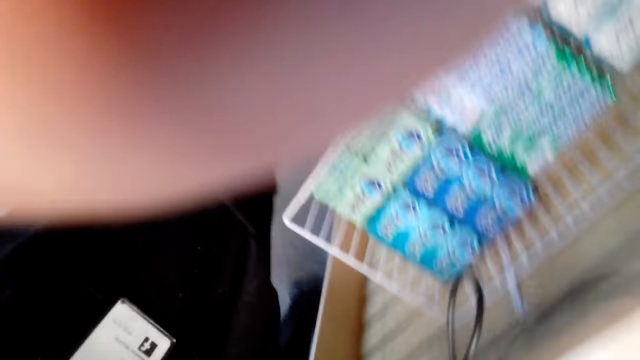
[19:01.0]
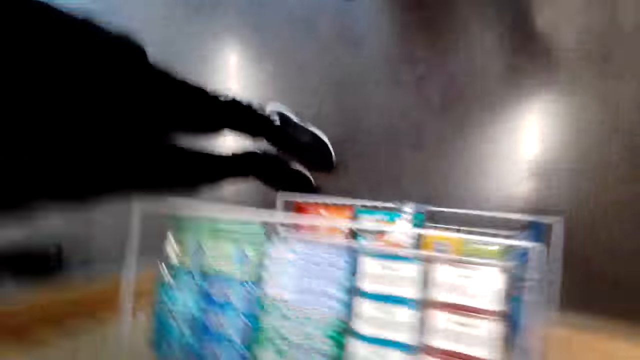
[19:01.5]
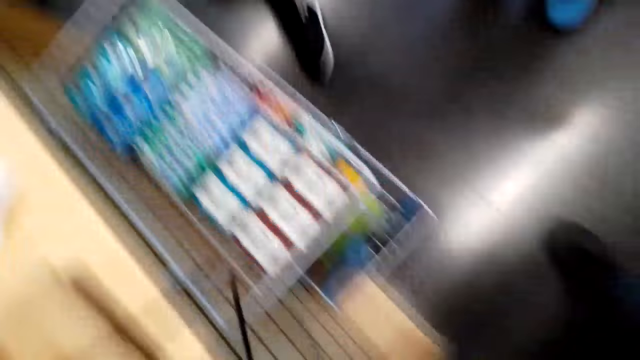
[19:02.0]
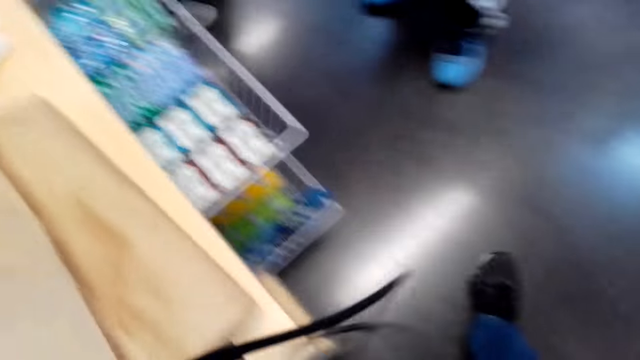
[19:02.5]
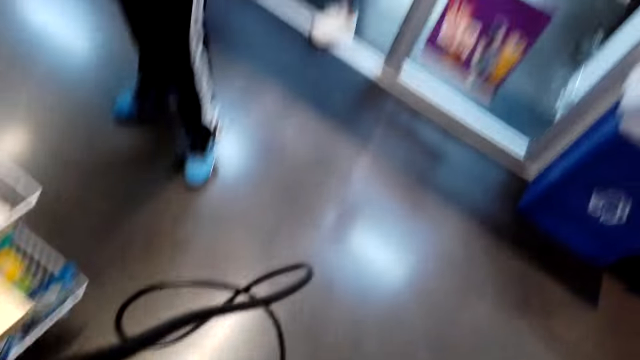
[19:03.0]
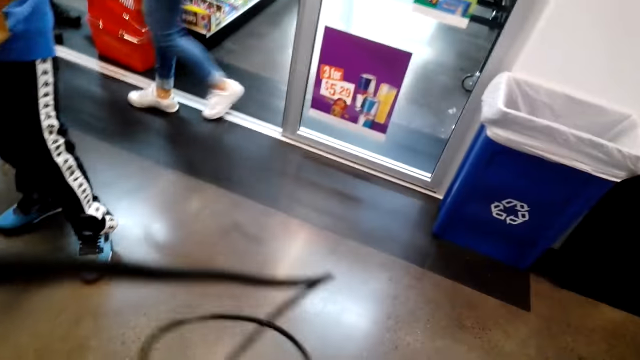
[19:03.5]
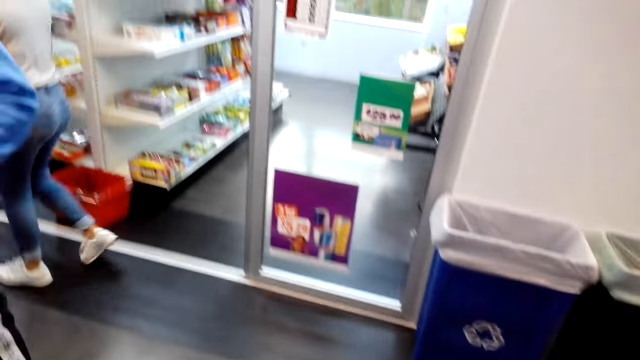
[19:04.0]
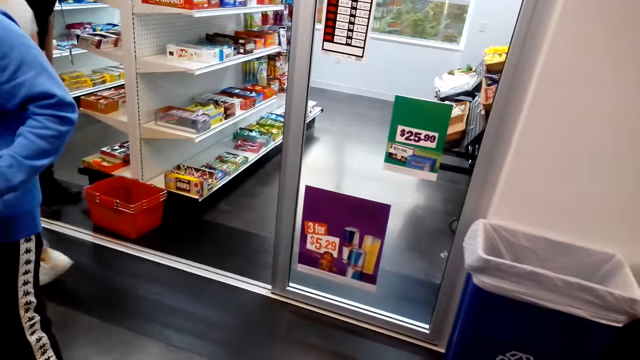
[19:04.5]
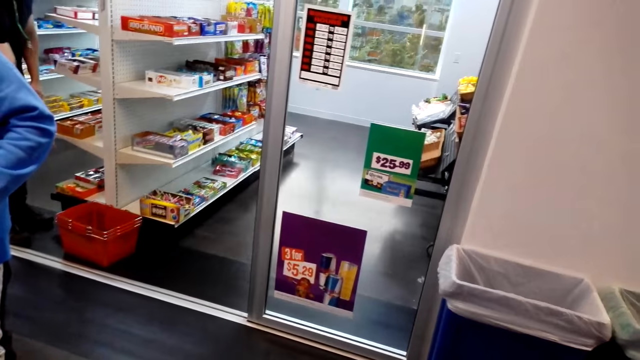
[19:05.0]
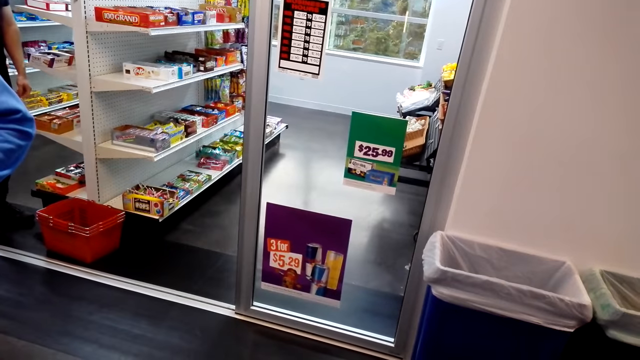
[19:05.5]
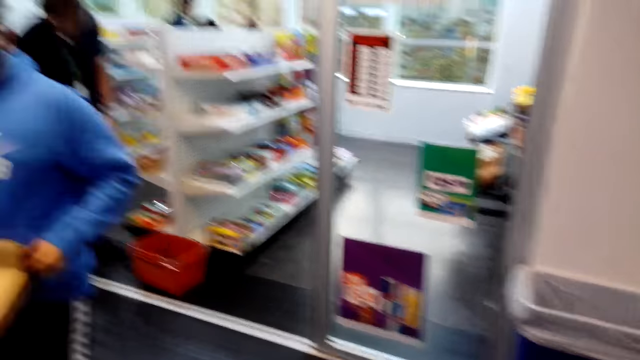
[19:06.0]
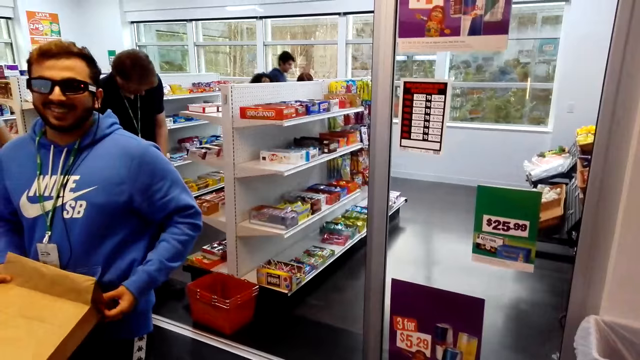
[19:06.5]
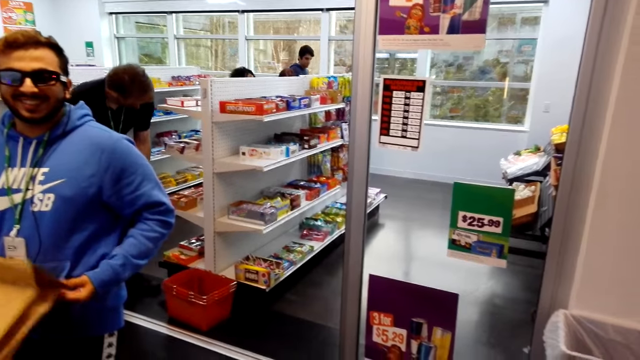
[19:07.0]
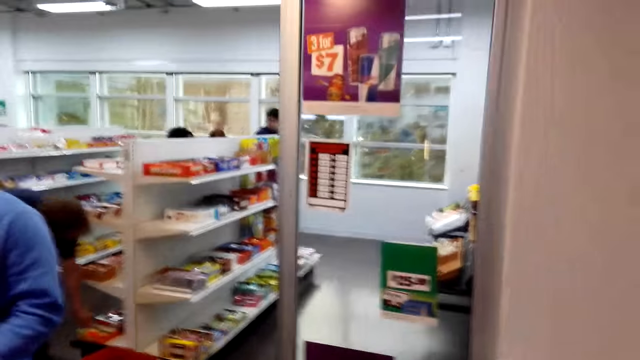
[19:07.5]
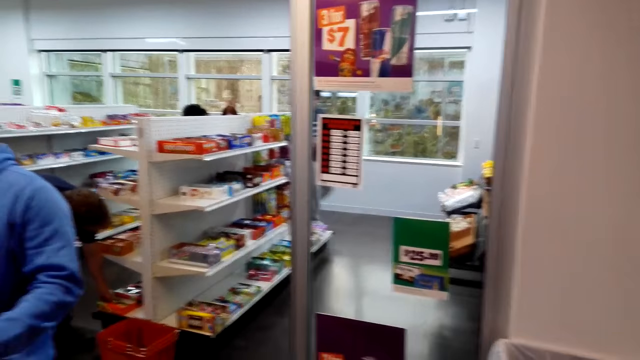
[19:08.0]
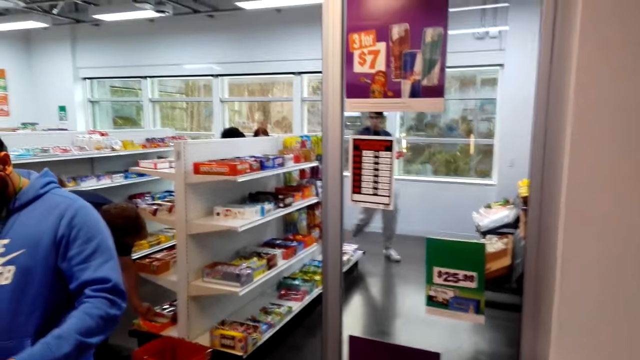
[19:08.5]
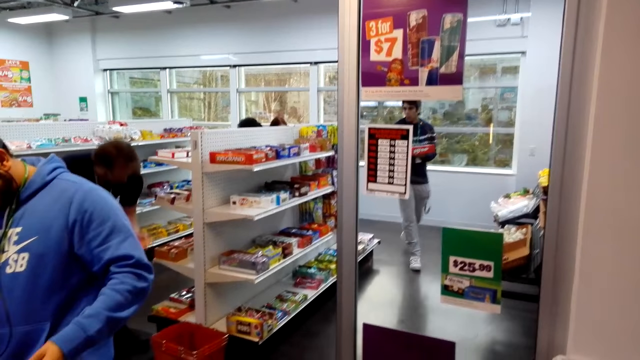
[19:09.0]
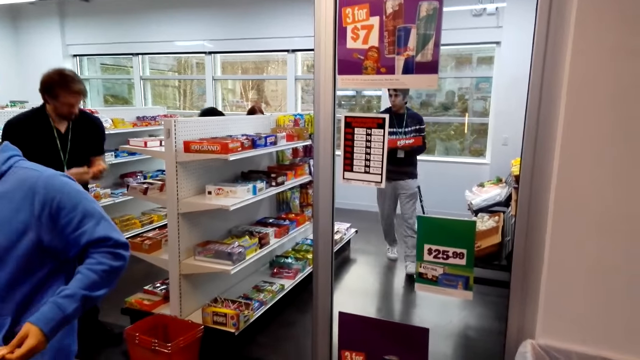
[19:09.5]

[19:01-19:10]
The camera wearer puts down the hand. They stand in the store. They carry a cable. They look around the store. A man holds a carrier bag and laughs. The camera wearer converses with the man. They look around the store.
